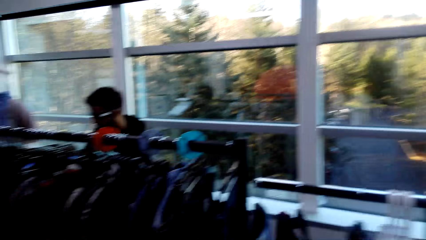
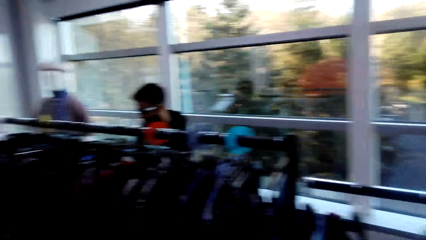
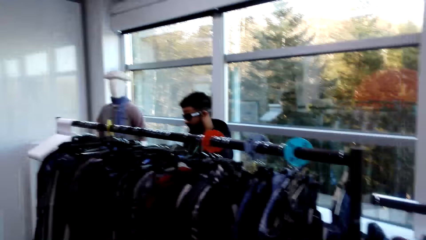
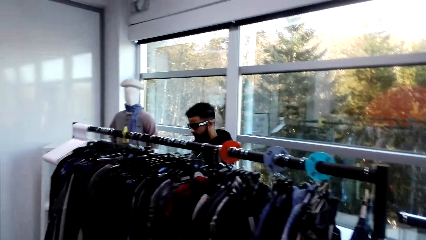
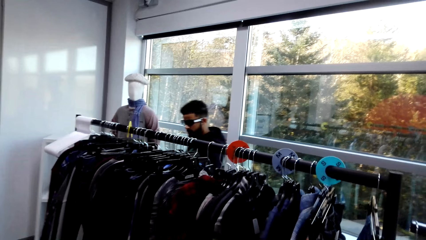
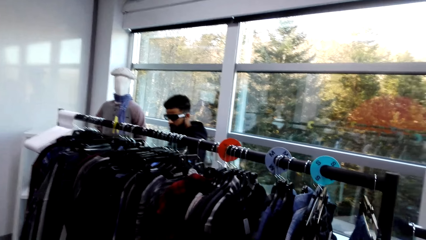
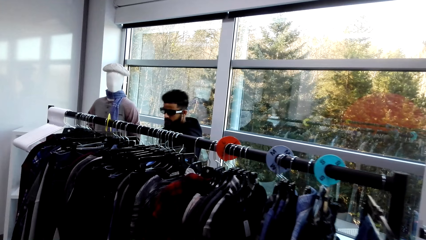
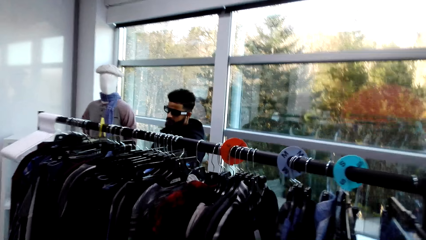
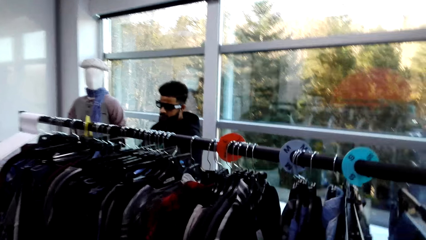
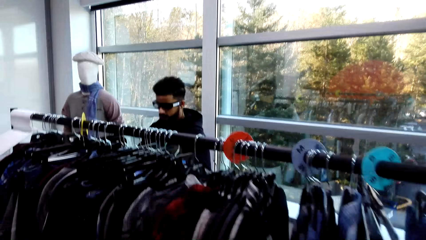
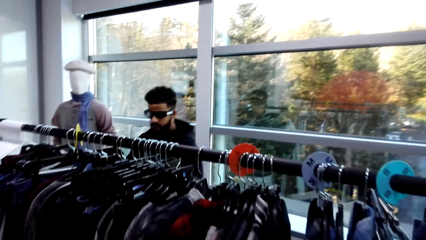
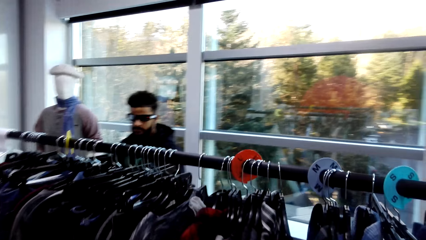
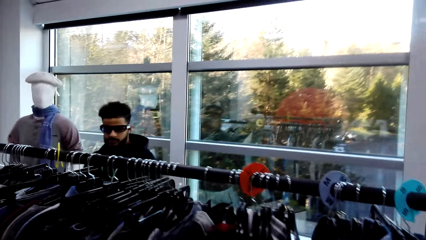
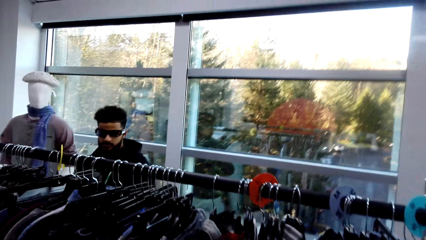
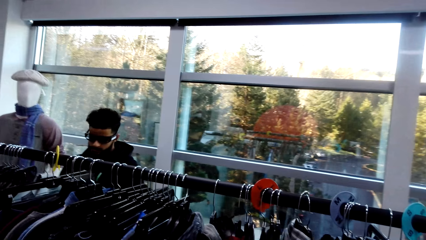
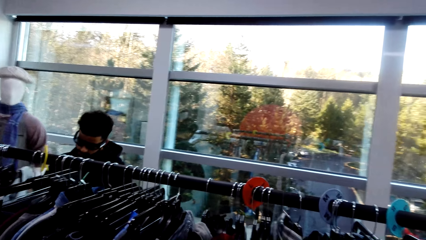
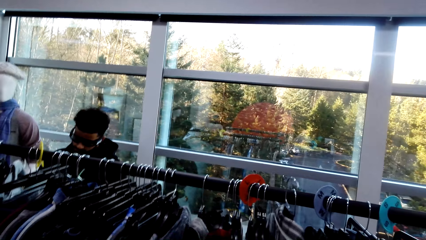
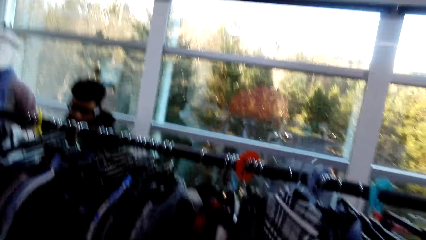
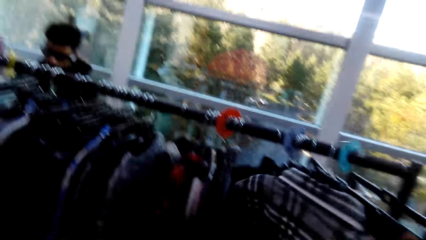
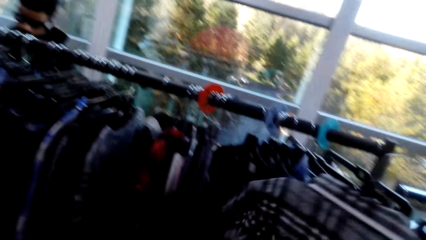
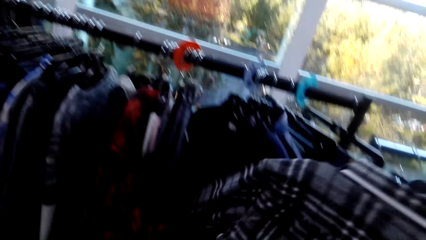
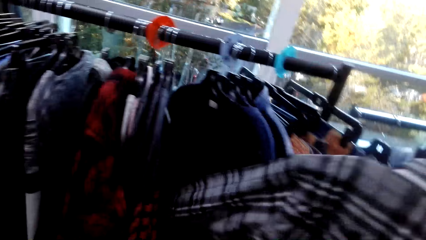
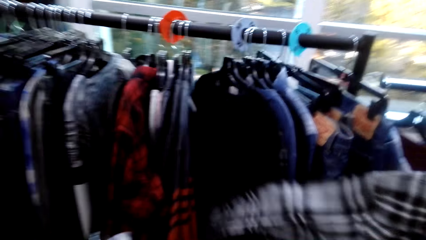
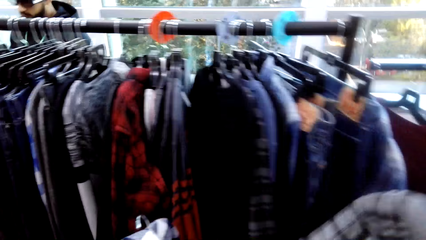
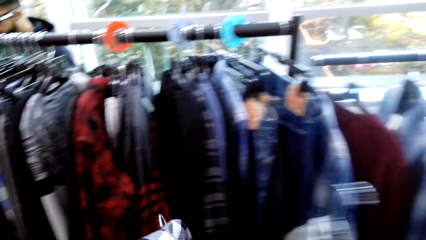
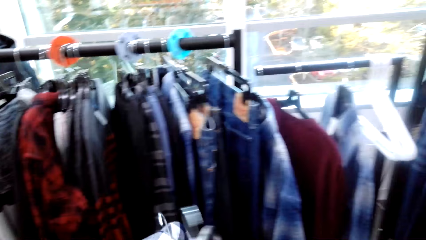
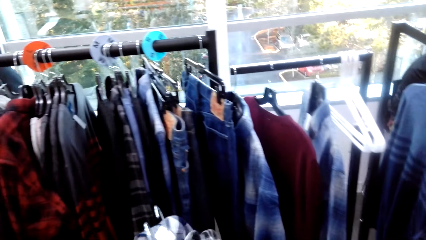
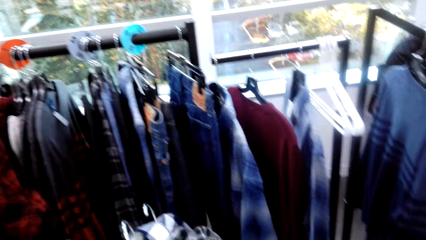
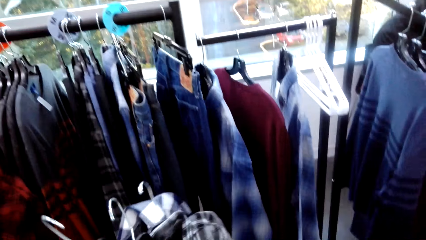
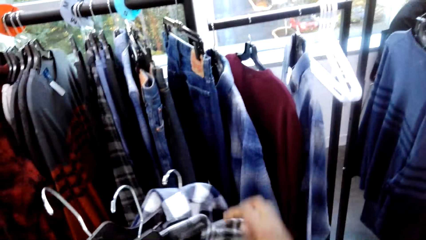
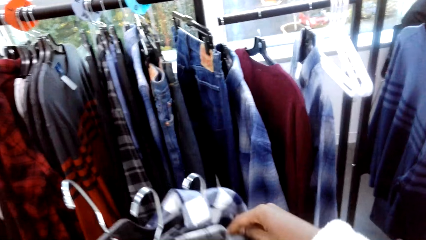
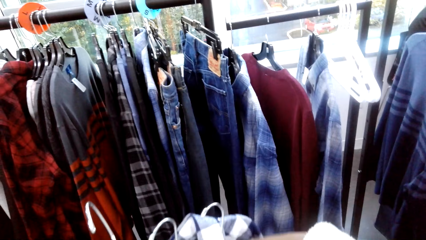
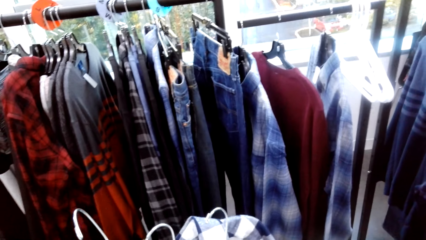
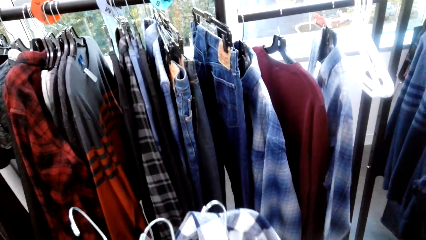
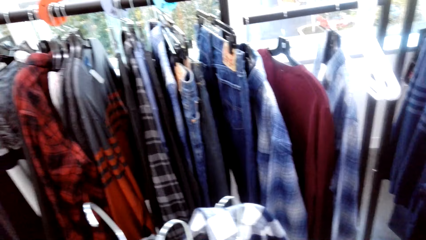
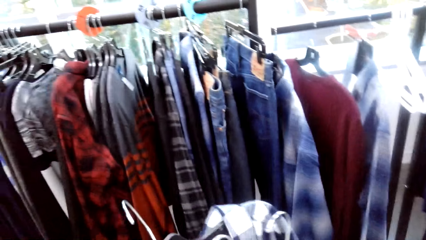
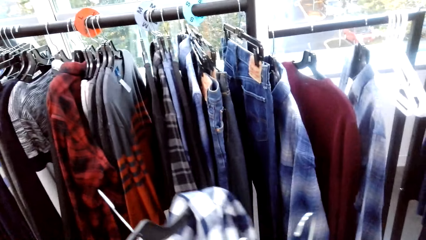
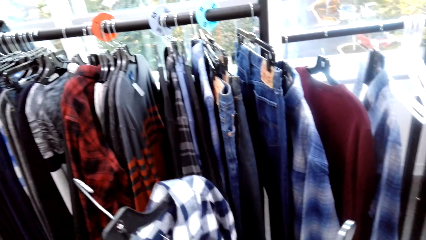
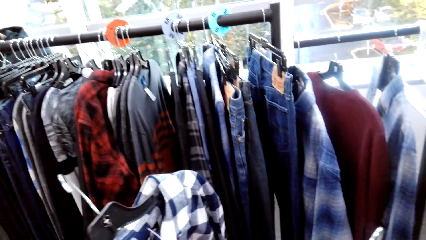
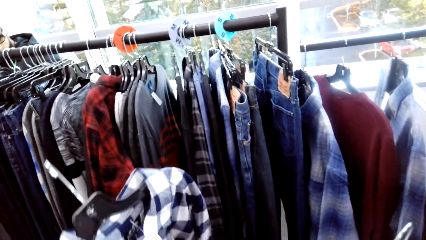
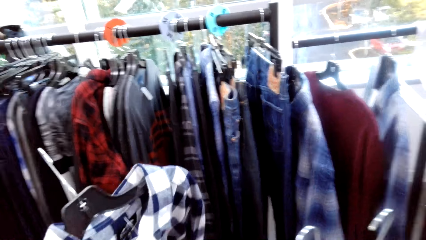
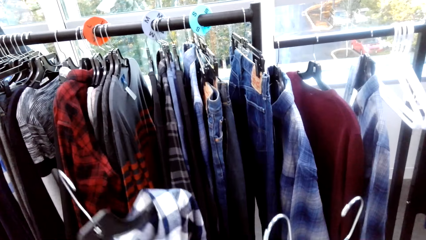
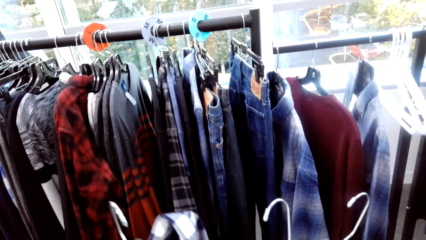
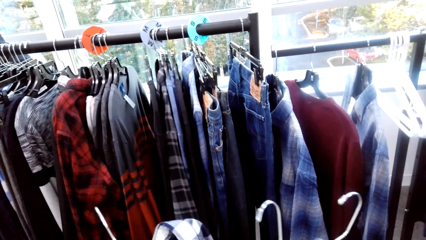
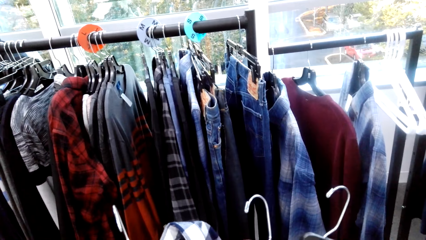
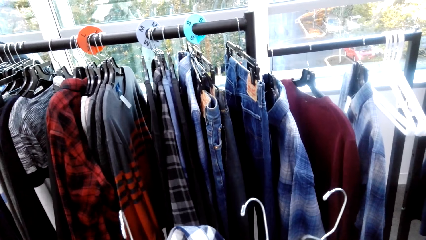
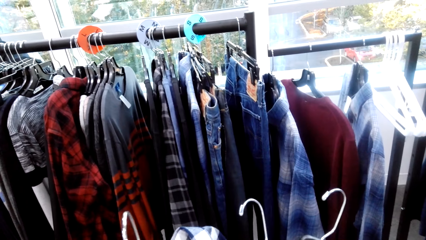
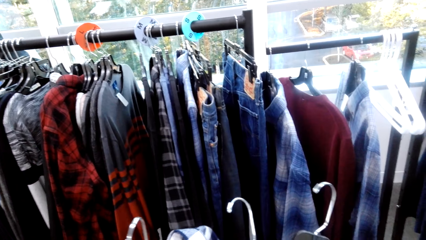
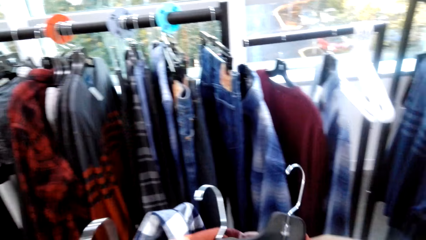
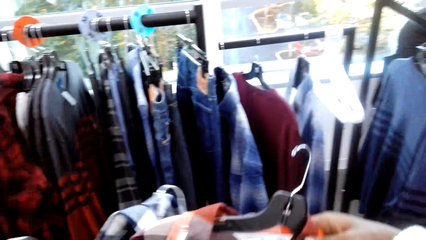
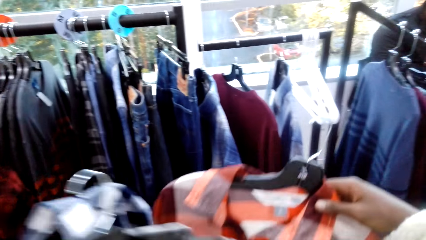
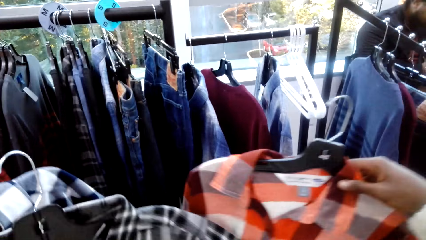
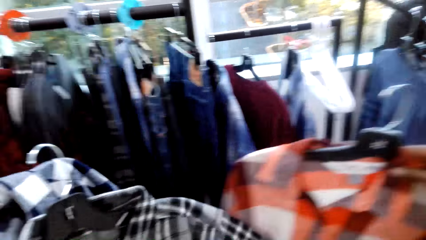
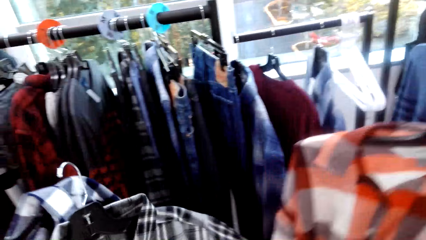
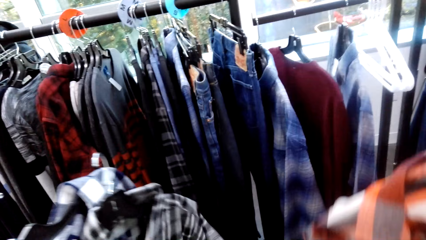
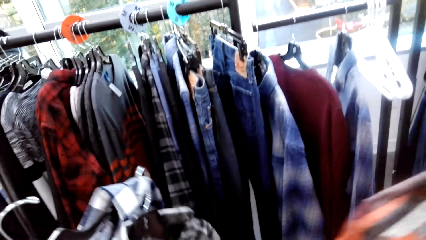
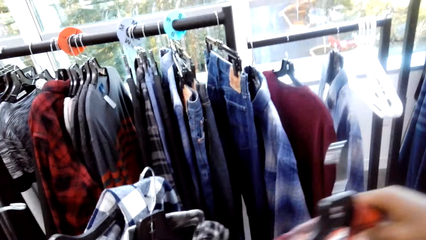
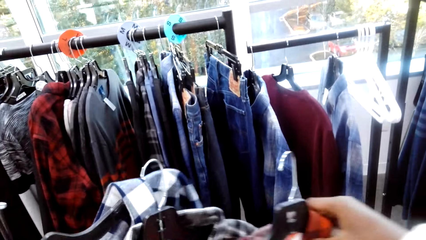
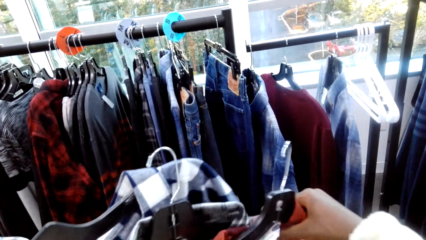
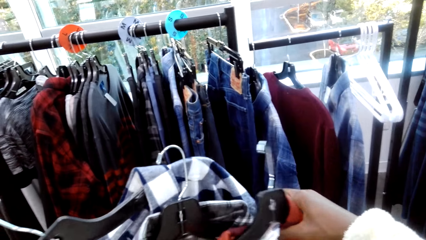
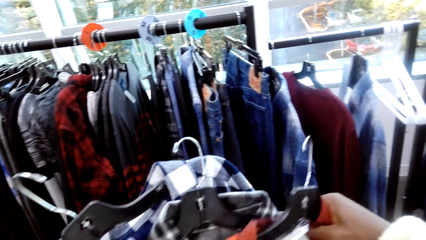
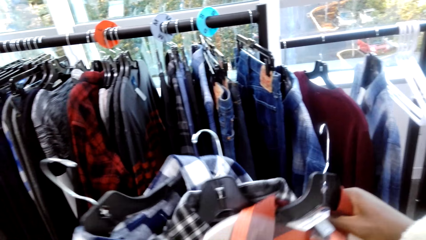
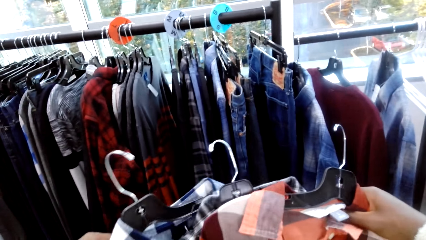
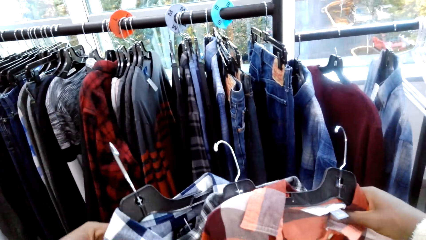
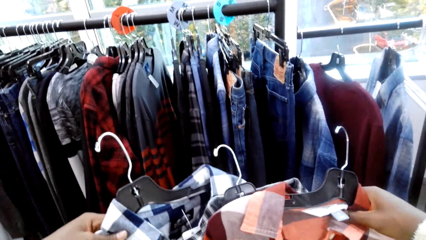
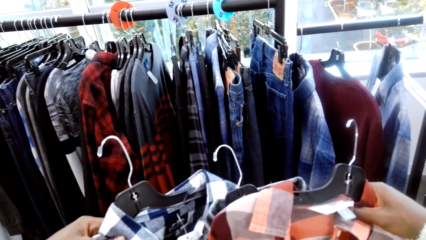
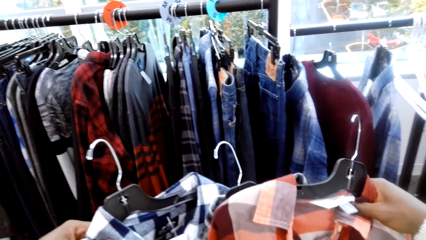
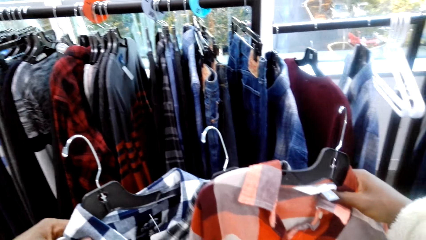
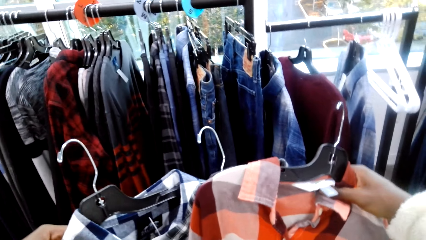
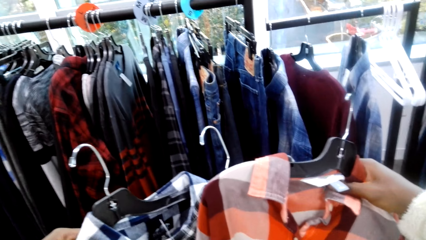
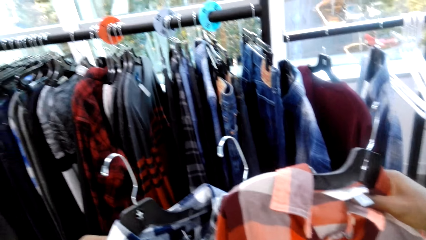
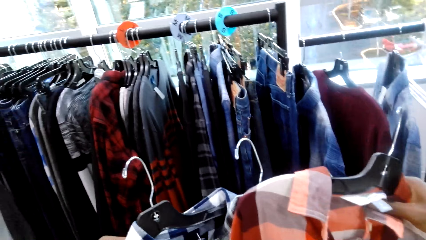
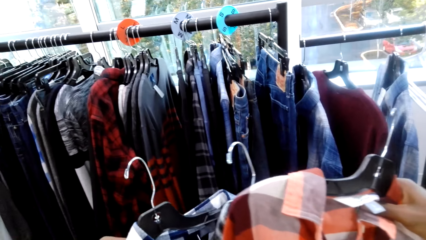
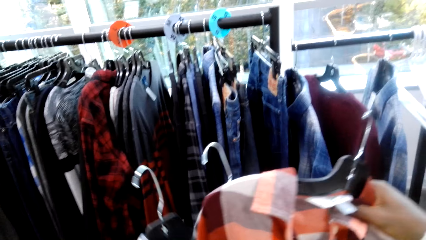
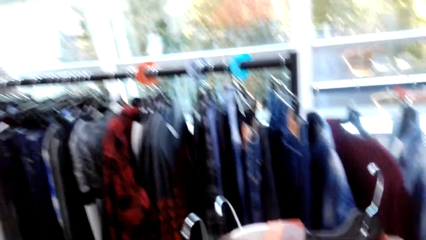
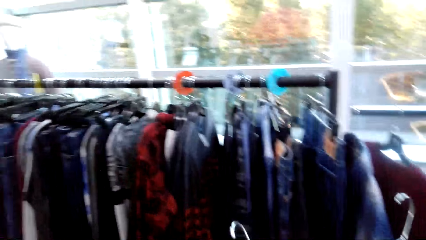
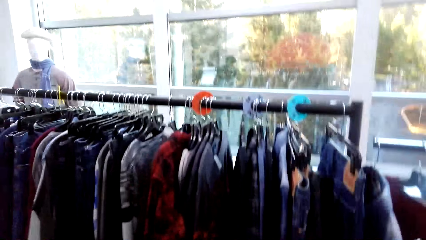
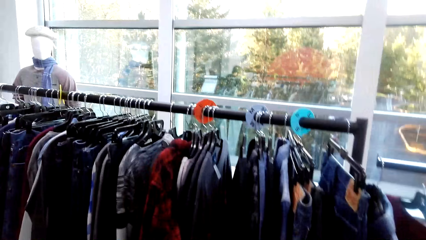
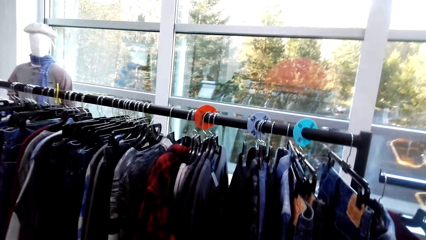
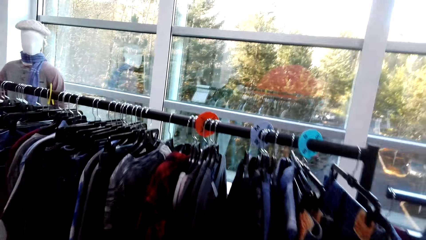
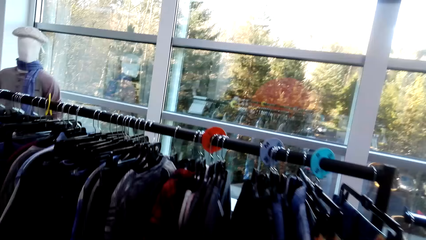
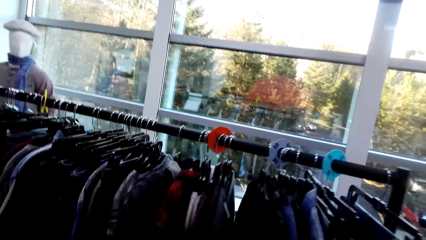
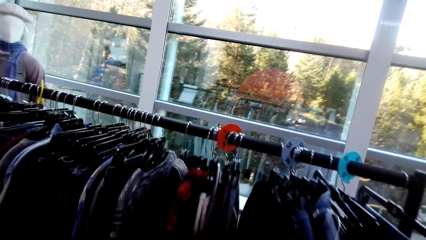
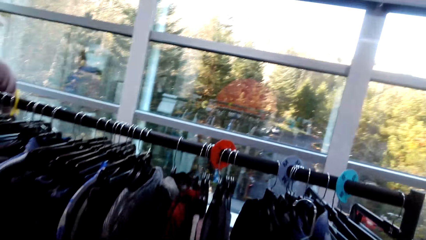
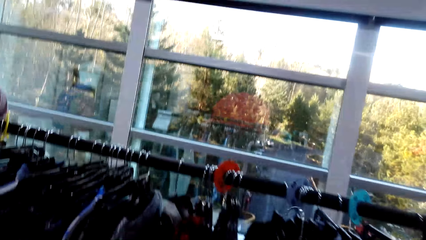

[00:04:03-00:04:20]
A man touches clothes on the stand. The camera wearer picks a hanged shirt. They touch clothes. They inspect their shirts.
